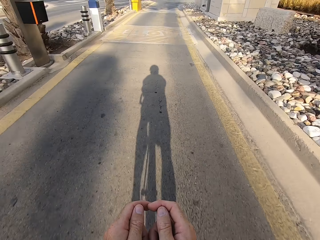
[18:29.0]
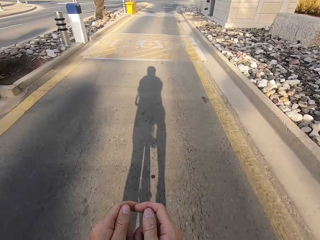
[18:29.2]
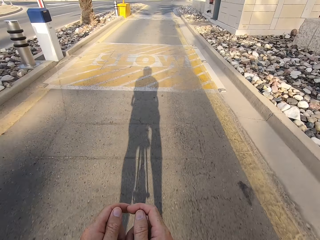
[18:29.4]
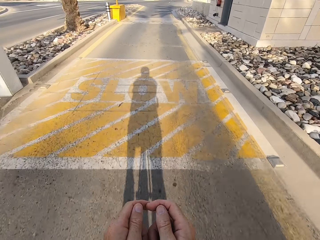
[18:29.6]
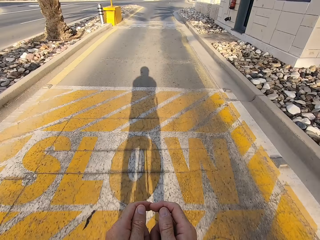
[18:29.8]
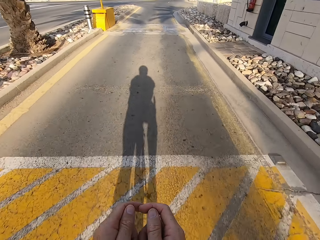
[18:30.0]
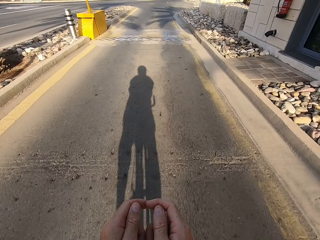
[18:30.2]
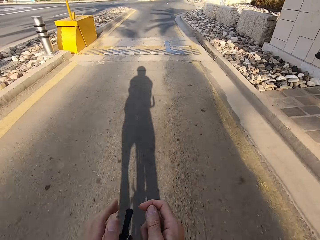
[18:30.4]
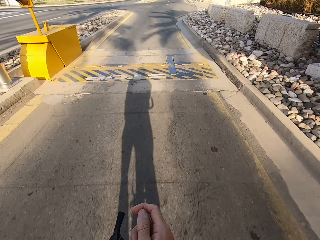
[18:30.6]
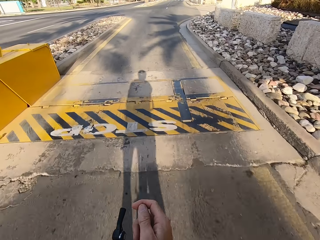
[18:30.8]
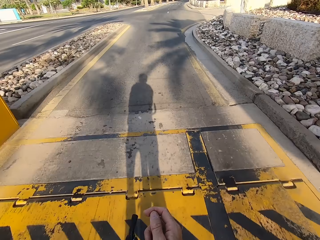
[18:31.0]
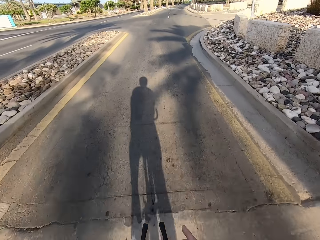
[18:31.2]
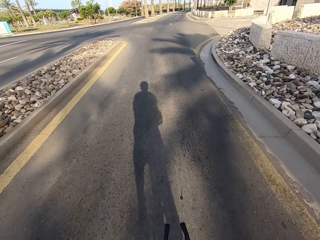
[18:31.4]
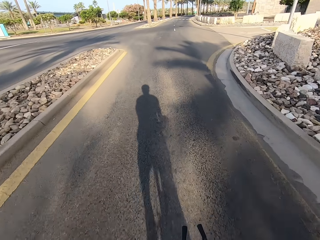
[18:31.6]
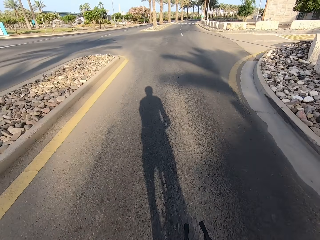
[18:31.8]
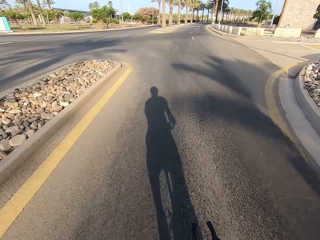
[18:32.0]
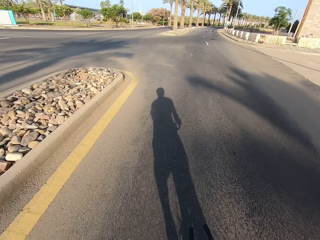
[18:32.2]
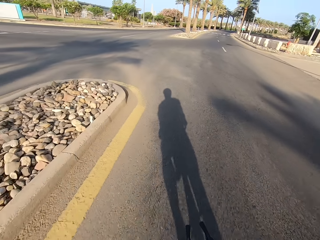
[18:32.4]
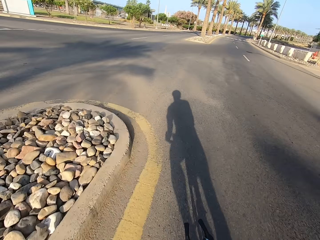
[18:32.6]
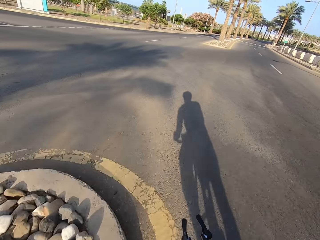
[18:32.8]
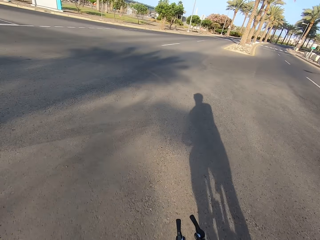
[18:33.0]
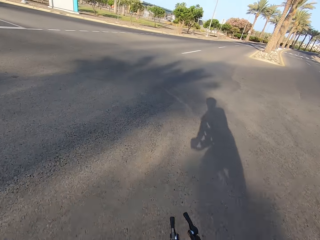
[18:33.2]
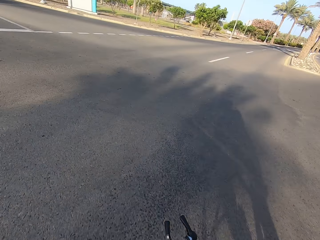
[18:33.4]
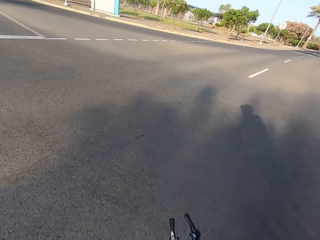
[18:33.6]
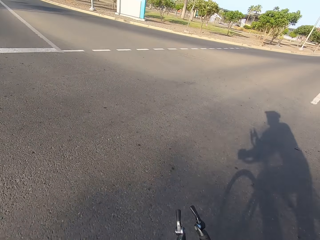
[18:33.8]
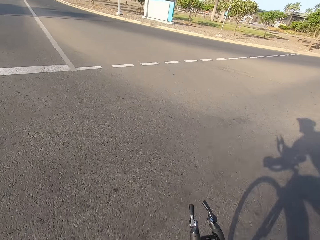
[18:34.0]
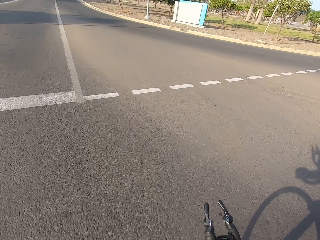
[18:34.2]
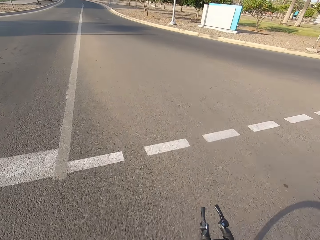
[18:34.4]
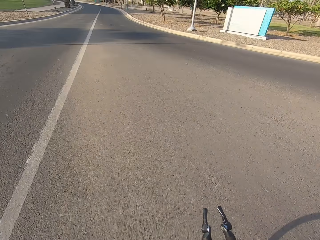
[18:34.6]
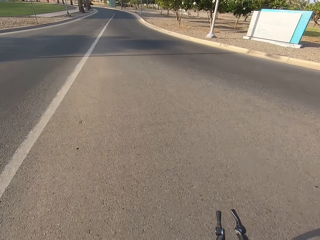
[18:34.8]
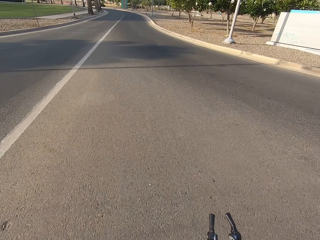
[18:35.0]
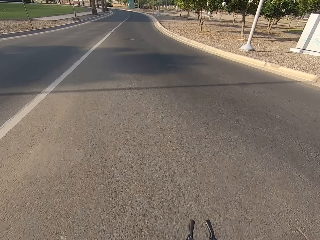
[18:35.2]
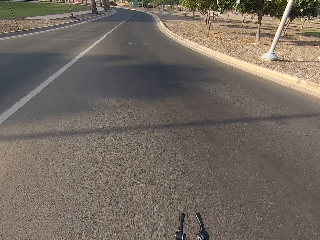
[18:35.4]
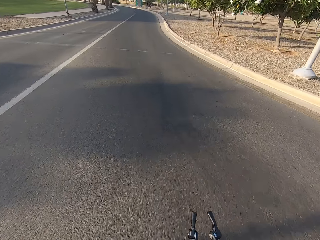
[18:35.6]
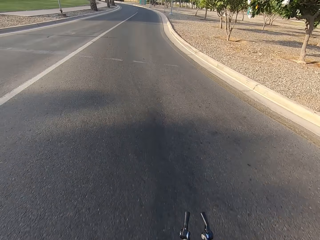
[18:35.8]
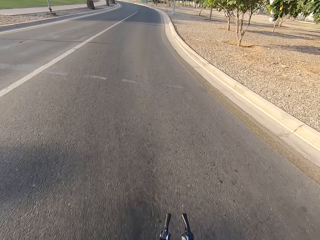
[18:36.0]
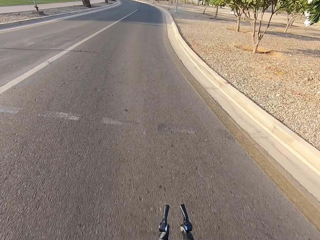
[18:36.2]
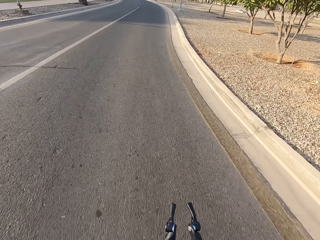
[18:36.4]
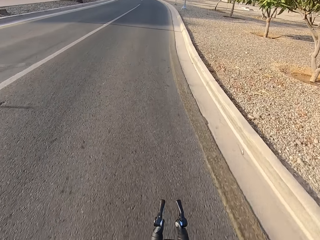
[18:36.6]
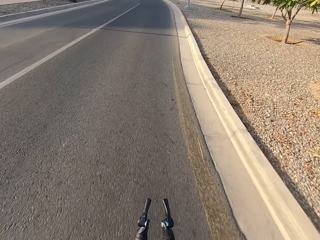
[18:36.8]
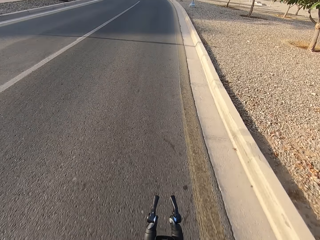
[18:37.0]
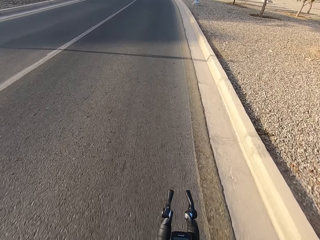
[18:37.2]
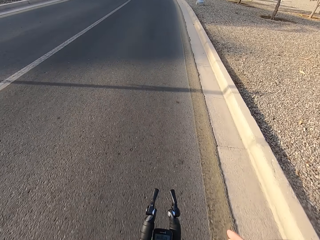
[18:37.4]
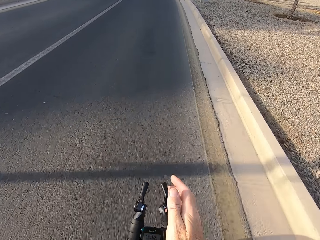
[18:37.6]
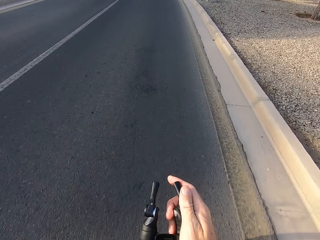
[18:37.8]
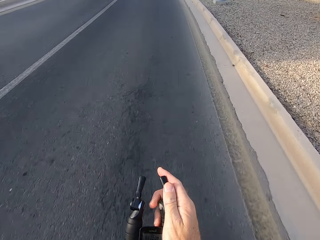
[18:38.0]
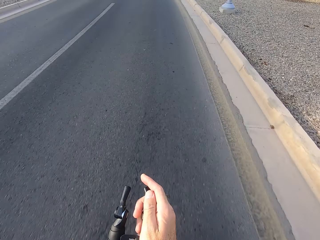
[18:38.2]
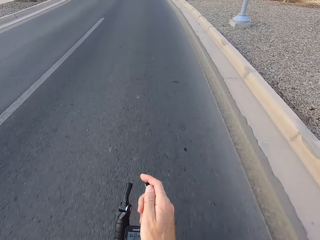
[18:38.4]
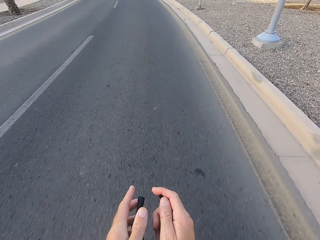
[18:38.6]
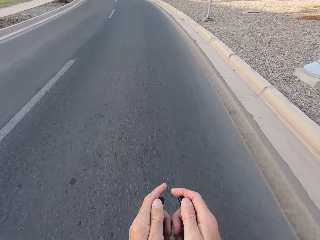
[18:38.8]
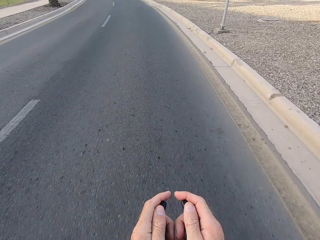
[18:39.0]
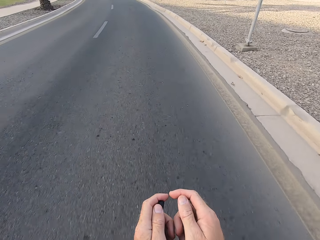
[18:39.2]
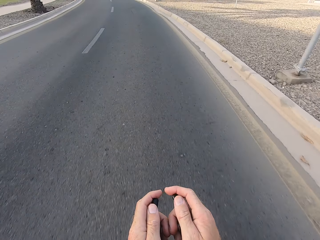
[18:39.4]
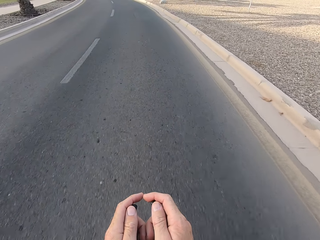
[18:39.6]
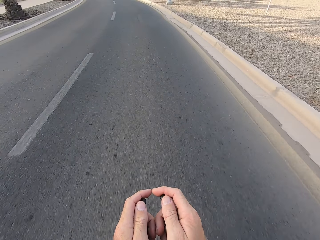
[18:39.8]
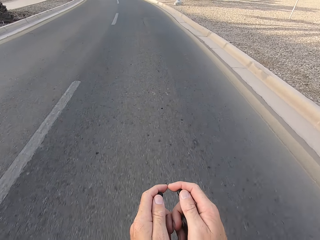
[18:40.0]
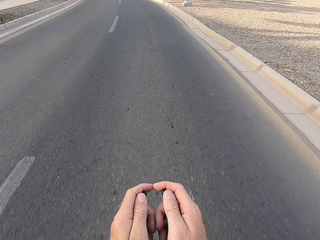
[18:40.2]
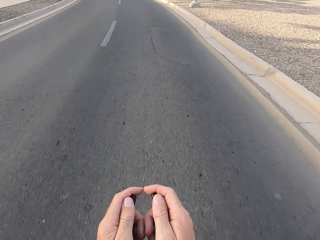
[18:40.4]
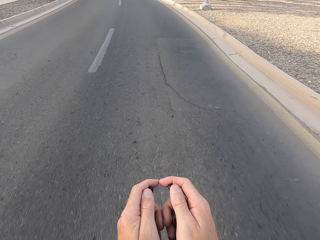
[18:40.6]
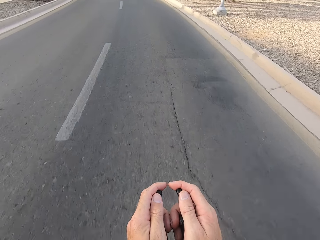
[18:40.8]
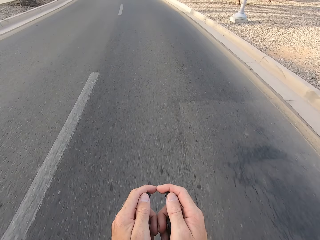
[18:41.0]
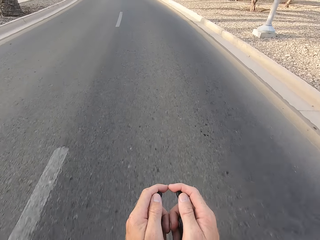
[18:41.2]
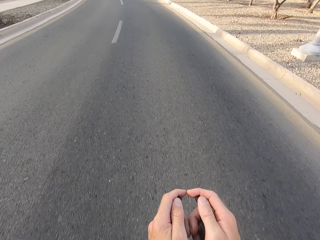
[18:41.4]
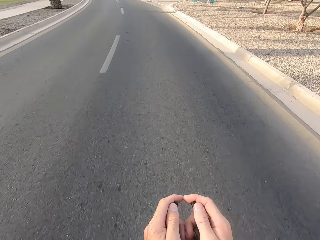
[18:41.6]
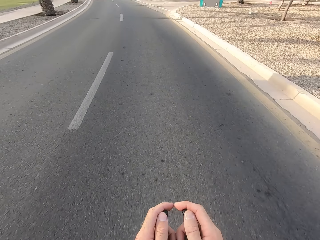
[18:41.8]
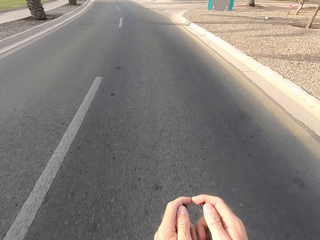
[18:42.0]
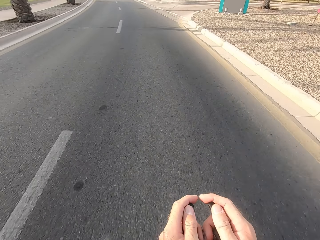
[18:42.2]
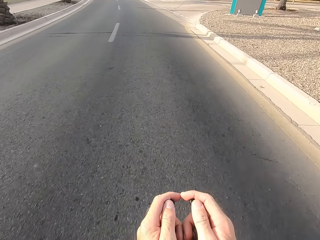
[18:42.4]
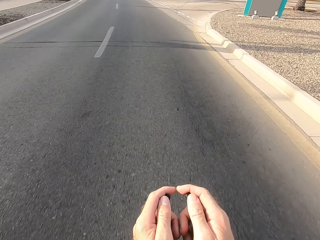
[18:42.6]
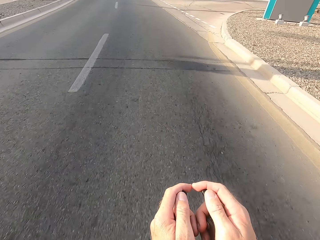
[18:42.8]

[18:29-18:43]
The camera wearer releases the front bicycle handle. They hold the front bicycle handle.

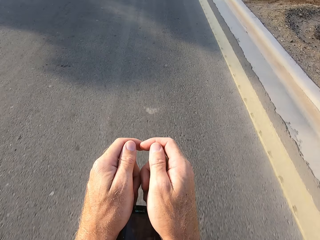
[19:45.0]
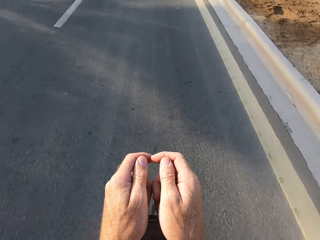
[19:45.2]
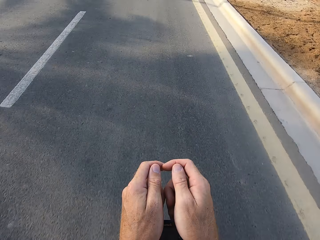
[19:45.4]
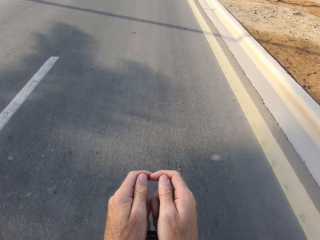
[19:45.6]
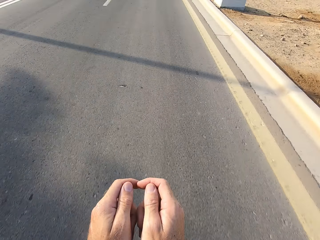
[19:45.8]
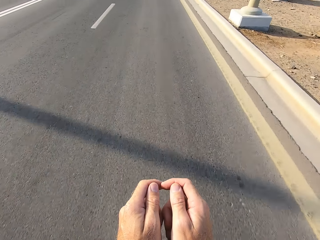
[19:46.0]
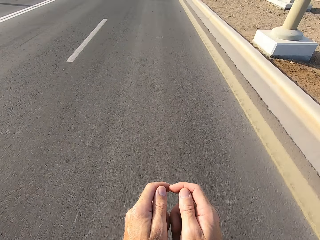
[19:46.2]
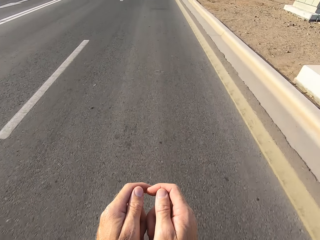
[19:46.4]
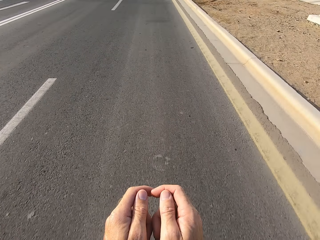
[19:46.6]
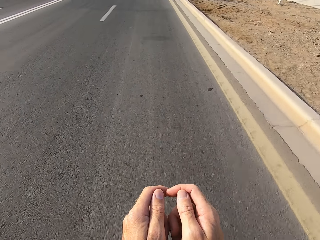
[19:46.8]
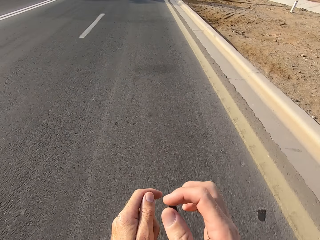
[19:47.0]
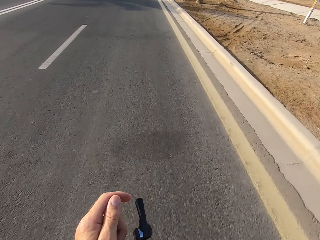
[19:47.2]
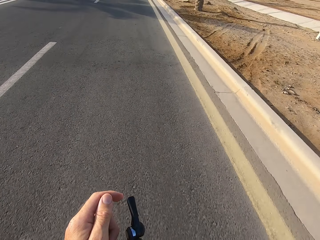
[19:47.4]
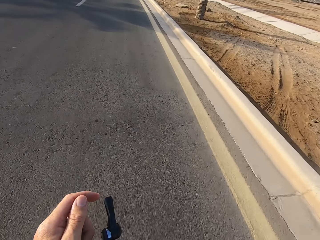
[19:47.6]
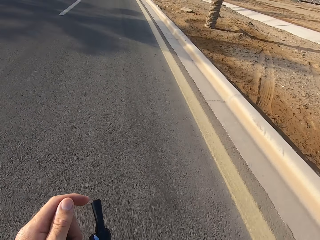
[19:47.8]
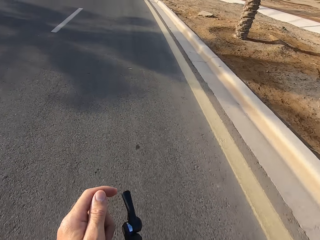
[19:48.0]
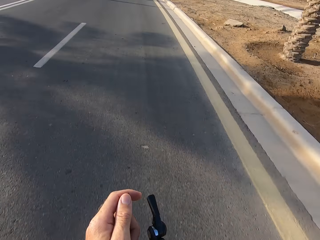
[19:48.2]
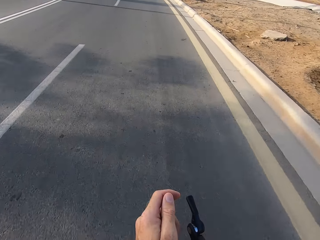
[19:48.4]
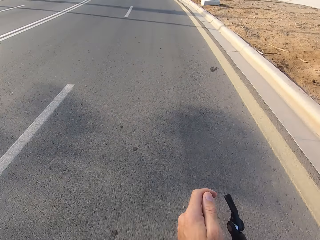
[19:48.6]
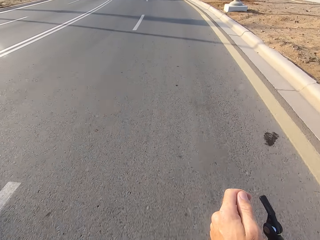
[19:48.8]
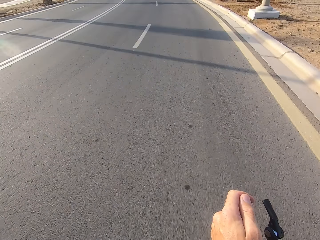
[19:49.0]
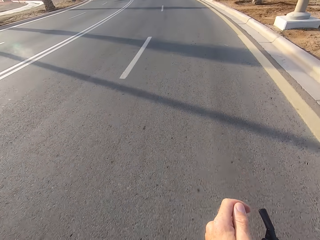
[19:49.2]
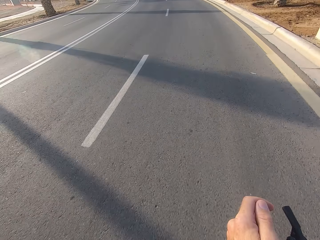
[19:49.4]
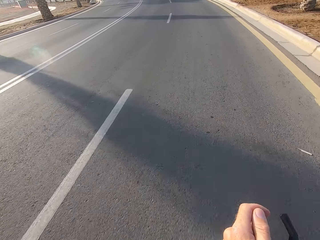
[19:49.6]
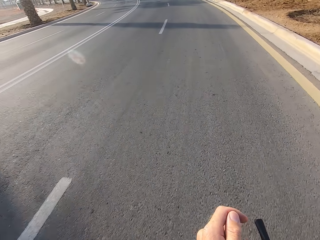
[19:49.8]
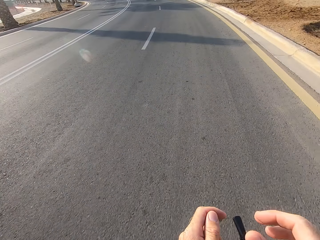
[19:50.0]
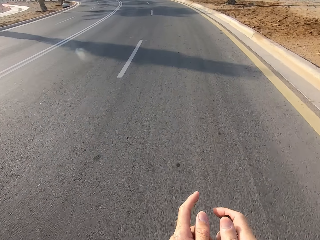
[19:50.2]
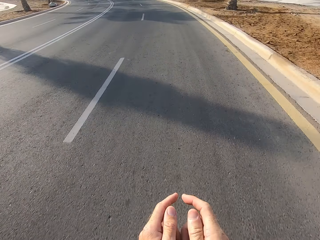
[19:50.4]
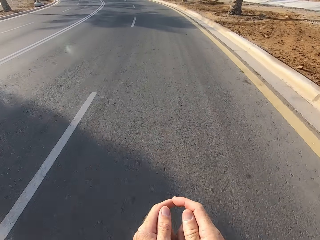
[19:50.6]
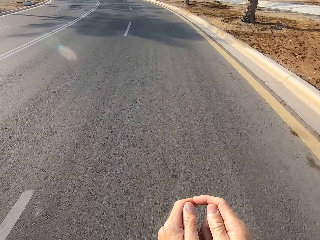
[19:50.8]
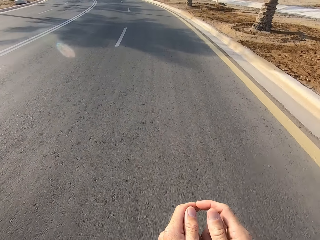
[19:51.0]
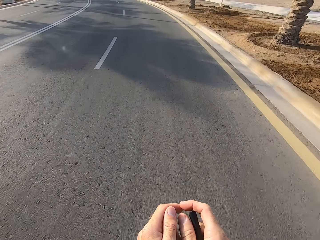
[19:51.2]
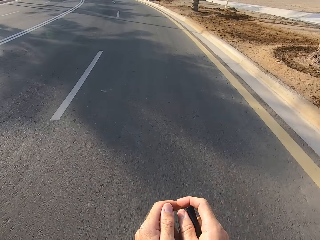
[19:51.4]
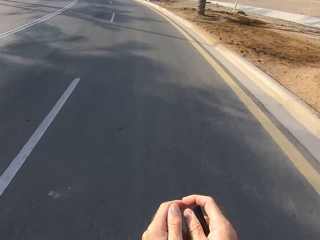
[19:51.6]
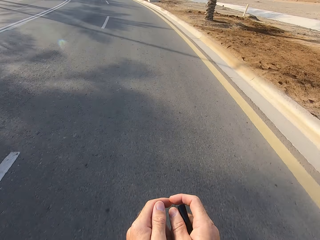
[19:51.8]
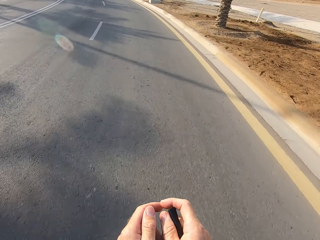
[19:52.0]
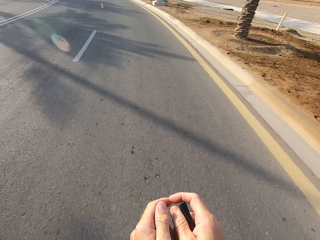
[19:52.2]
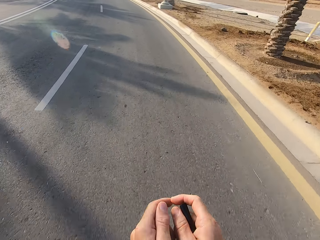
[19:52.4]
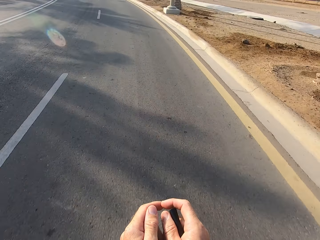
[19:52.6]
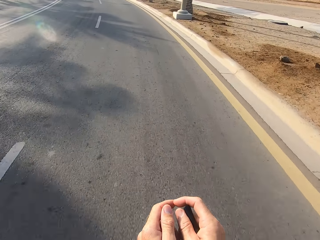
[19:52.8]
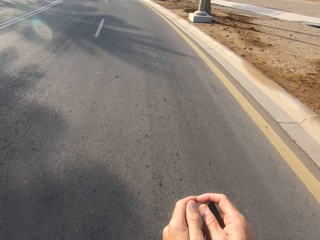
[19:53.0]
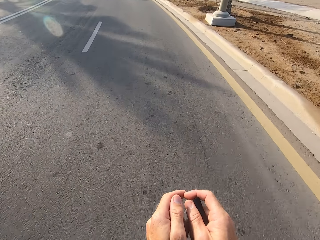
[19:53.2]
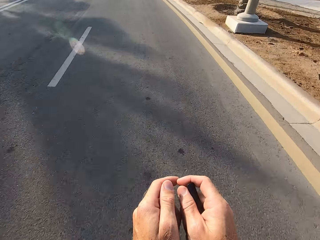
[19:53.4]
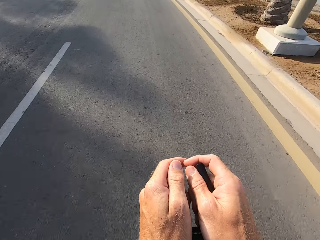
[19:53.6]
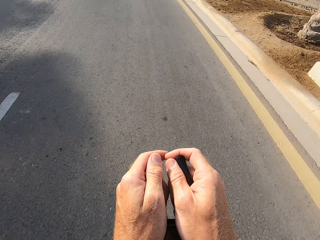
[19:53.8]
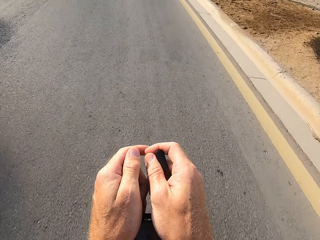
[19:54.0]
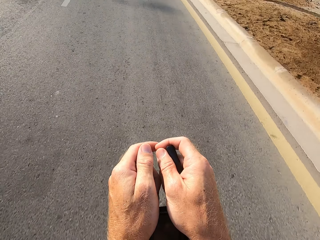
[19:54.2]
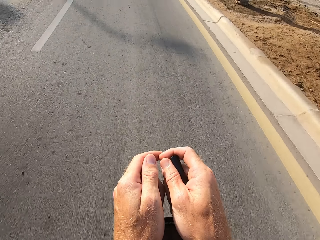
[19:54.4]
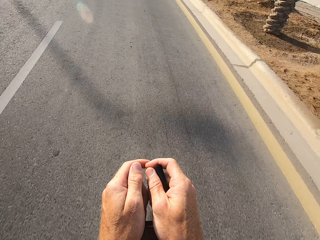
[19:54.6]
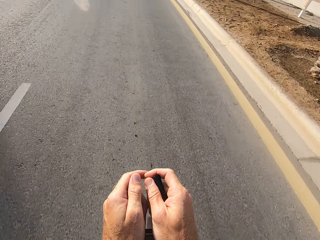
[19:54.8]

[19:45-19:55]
The camera wearer releases the front bicycle handle. They hold the front bicycle handle.
